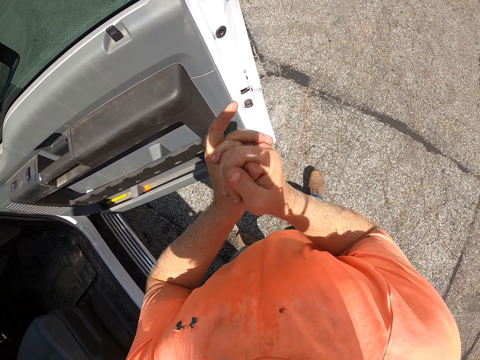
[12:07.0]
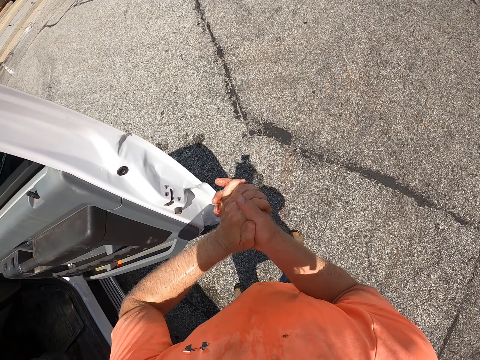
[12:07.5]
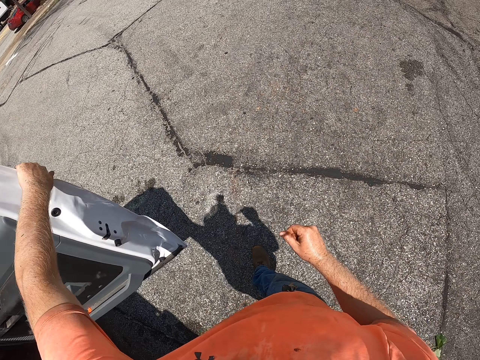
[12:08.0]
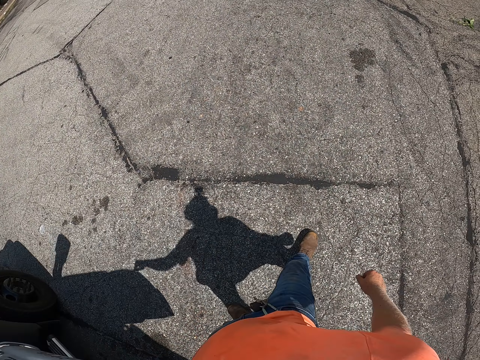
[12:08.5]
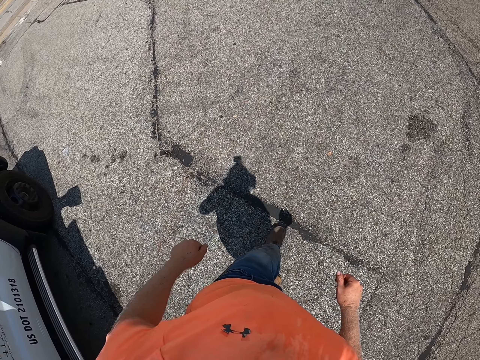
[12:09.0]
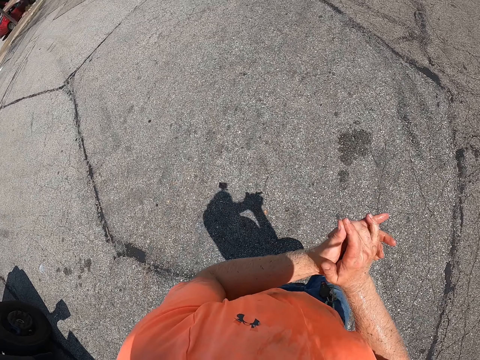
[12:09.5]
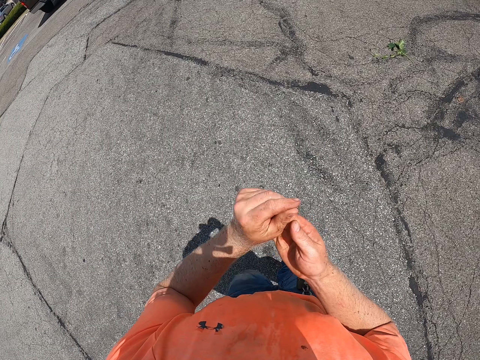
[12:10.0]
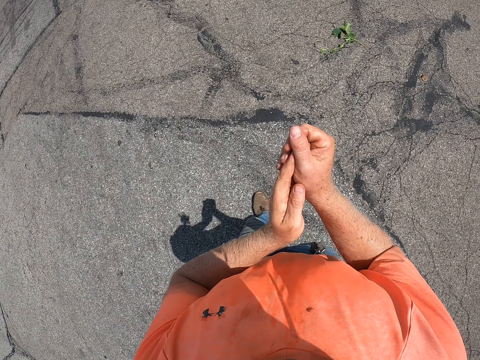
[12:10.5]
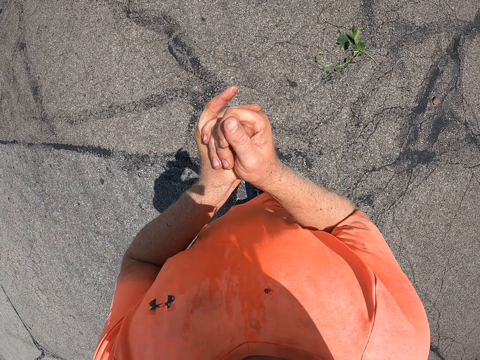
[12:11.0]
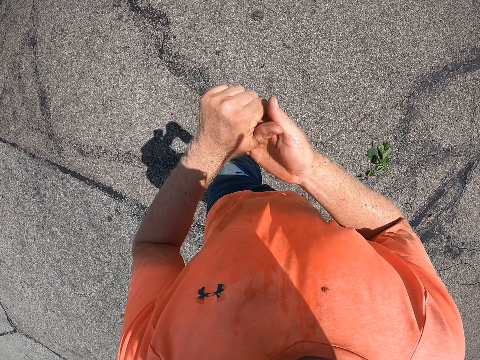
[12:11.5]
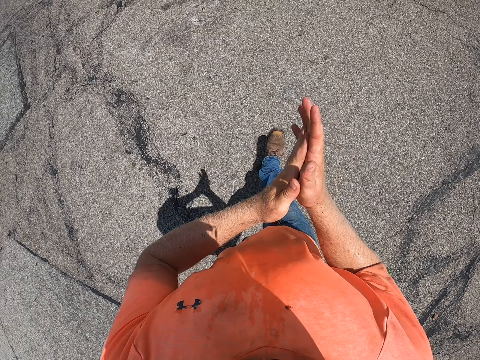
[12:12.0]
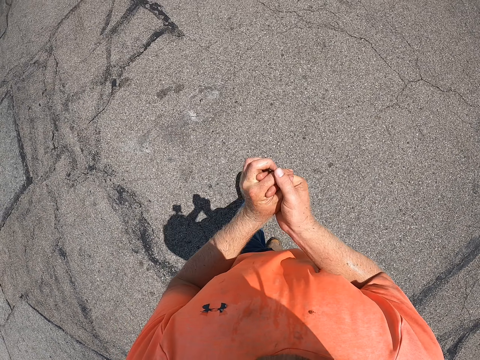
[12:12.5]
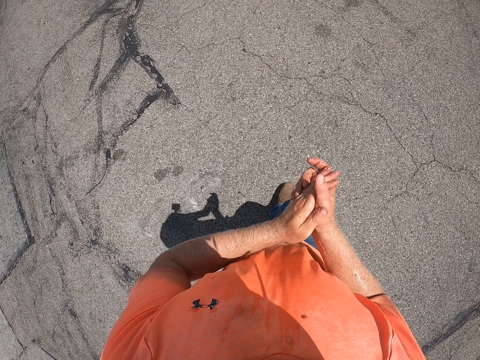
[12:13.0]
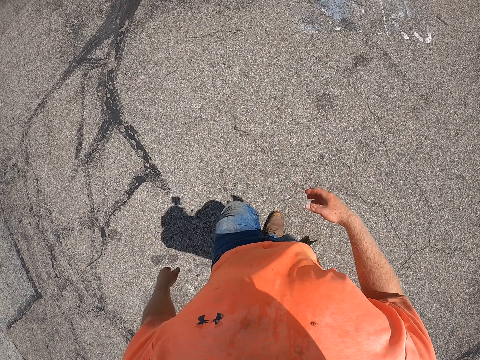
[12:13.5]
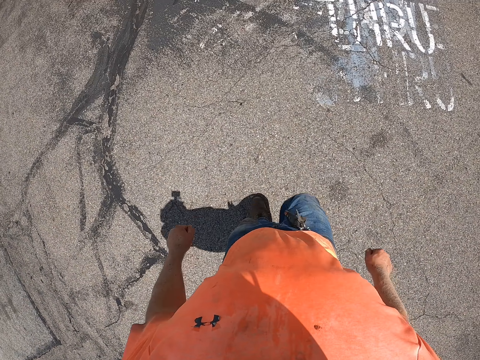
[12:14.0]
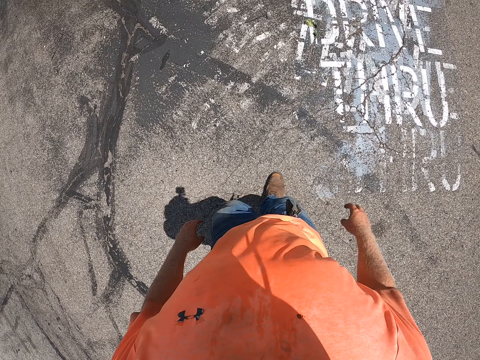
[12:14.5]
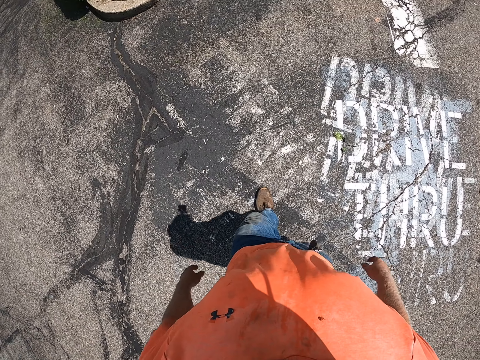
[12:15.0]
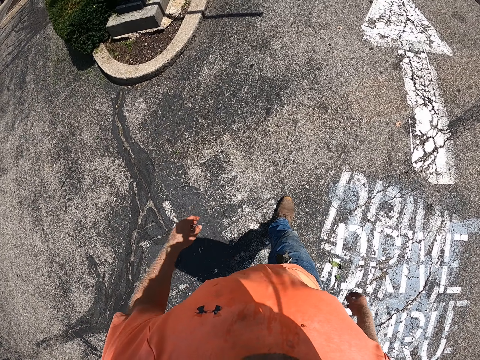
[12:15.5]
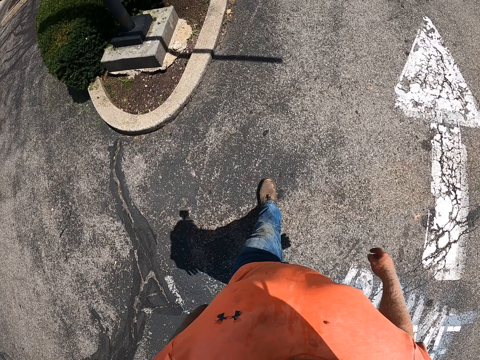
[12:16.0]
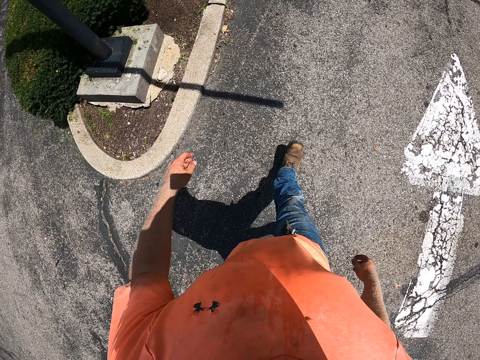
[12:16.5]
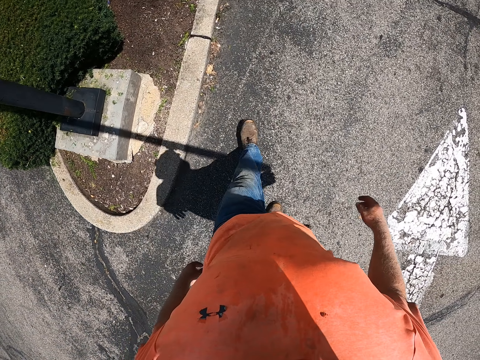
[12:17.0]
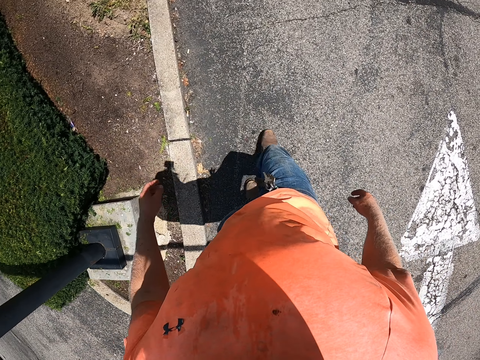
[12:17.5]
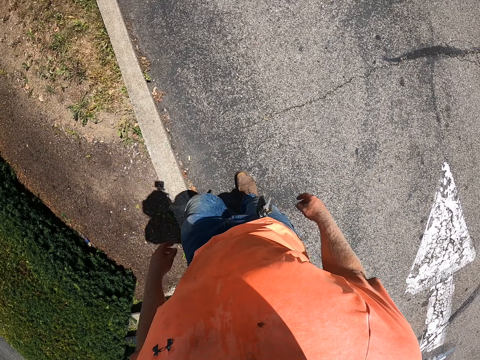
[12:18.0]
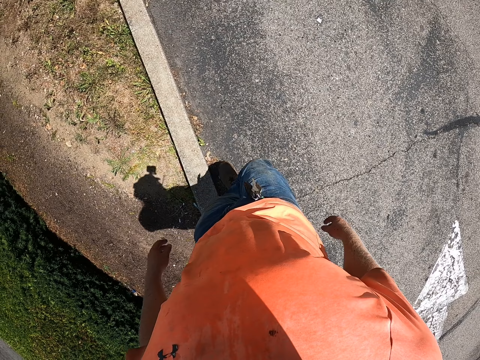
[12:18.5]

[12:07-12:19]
The camera wearer closes the door of the truck with his left hand. He walks. He rubs the sanitizer in both hands. He walks.

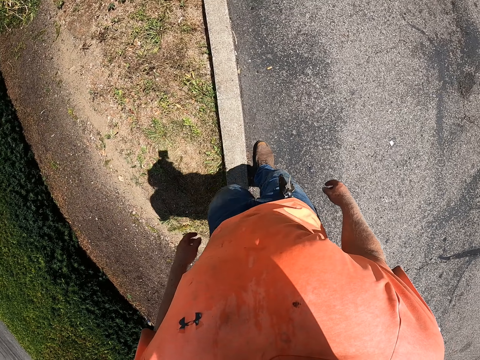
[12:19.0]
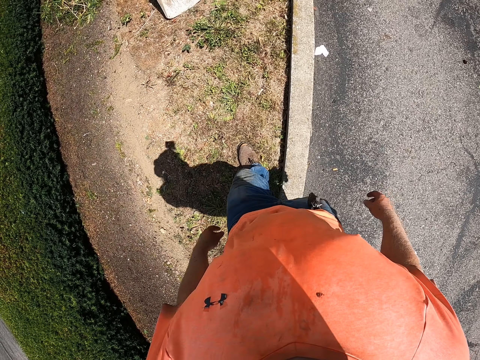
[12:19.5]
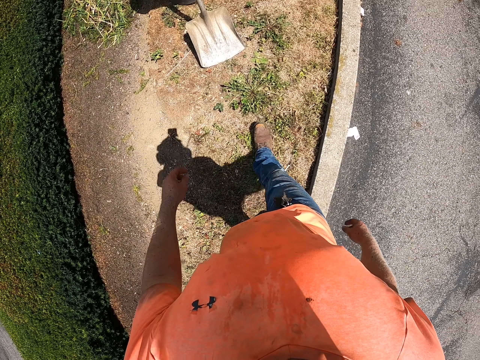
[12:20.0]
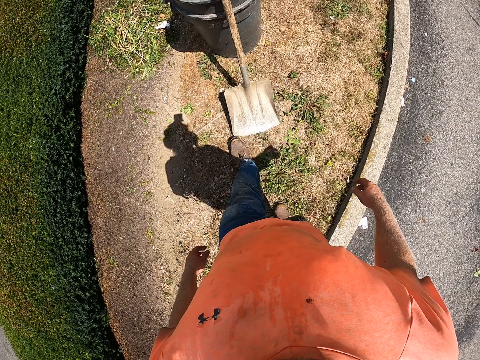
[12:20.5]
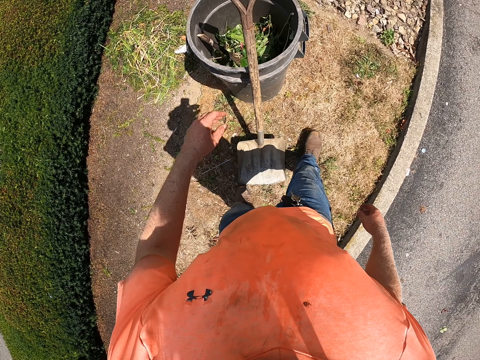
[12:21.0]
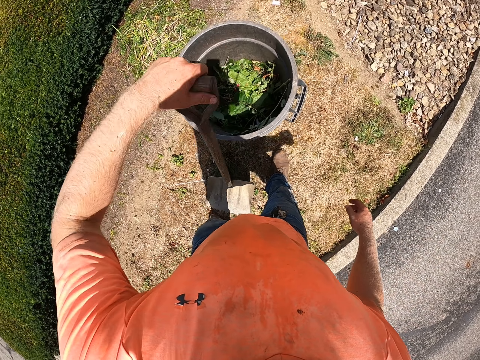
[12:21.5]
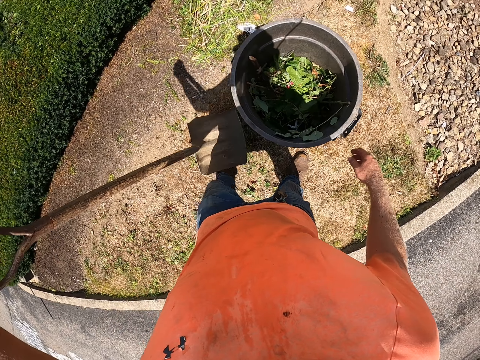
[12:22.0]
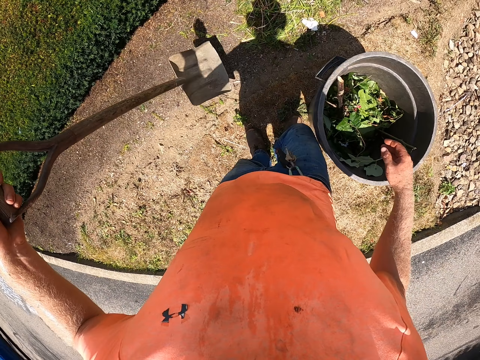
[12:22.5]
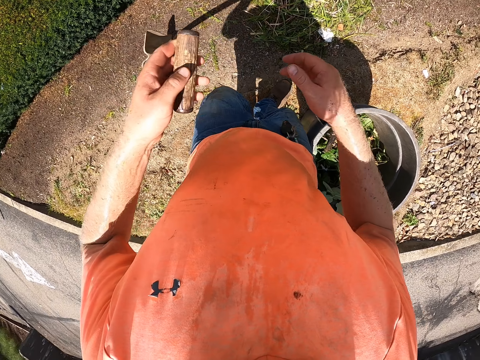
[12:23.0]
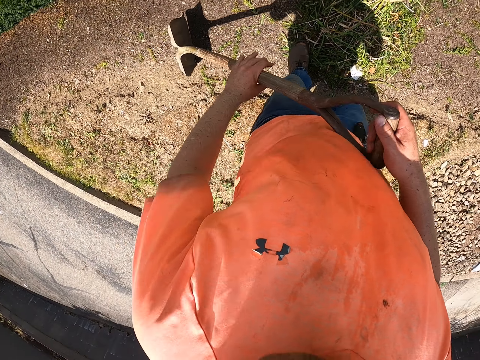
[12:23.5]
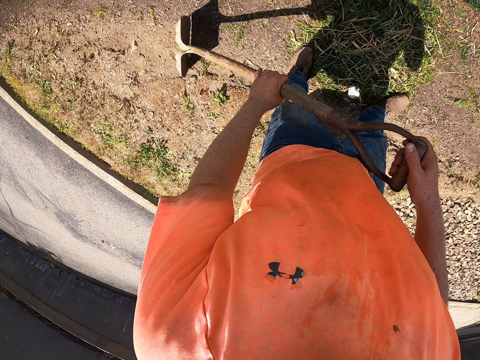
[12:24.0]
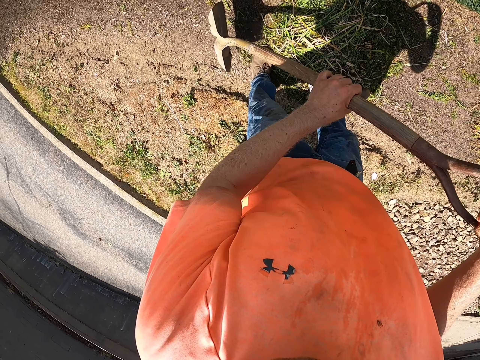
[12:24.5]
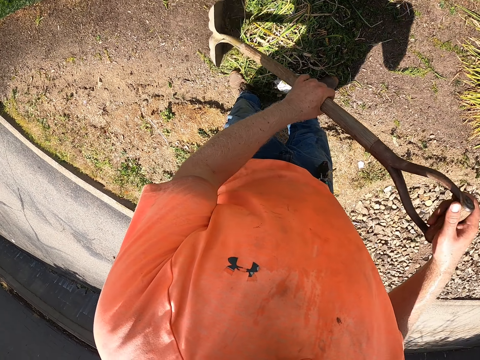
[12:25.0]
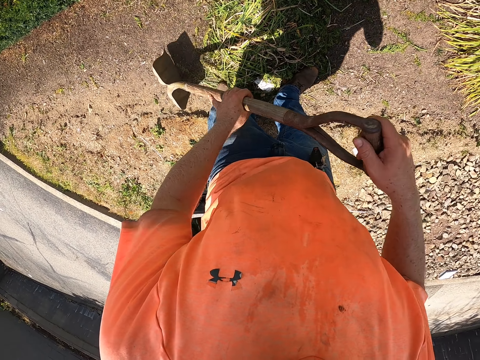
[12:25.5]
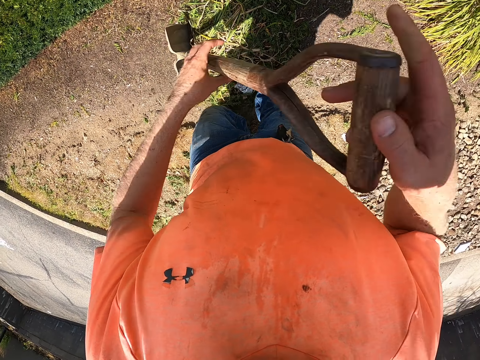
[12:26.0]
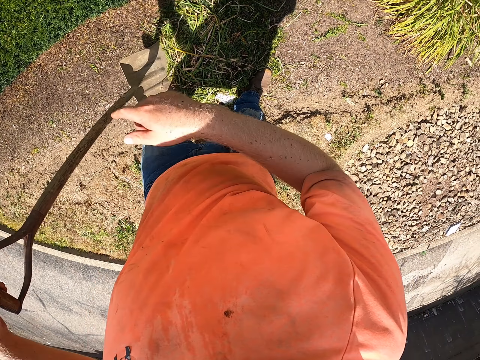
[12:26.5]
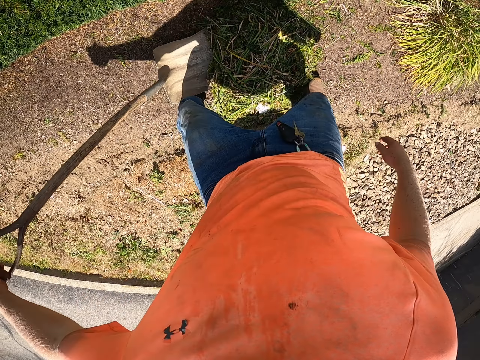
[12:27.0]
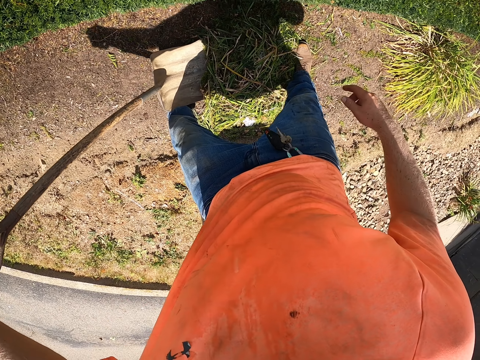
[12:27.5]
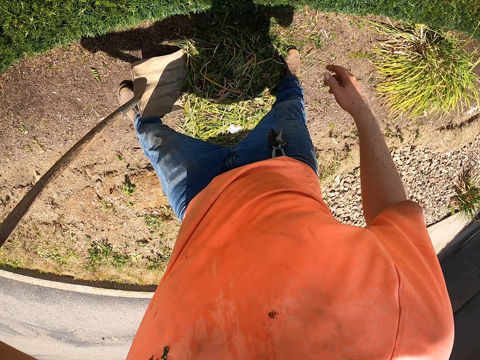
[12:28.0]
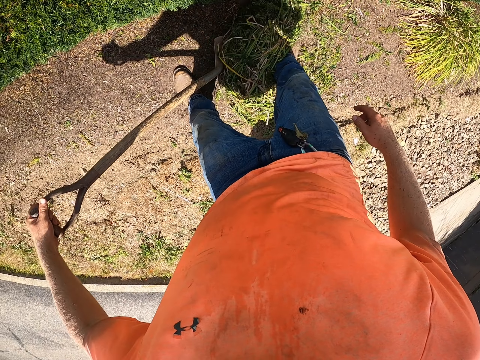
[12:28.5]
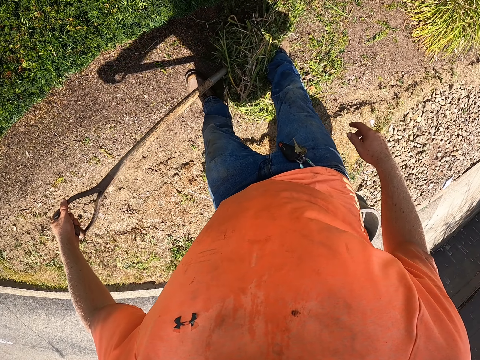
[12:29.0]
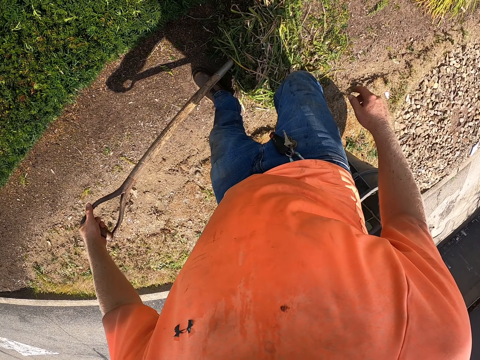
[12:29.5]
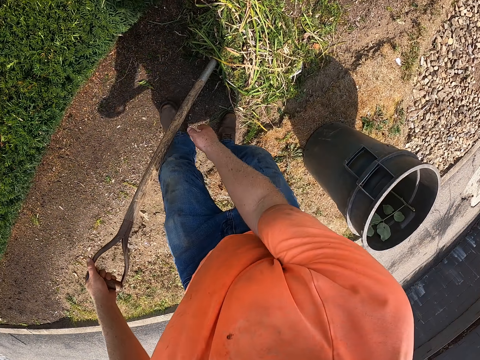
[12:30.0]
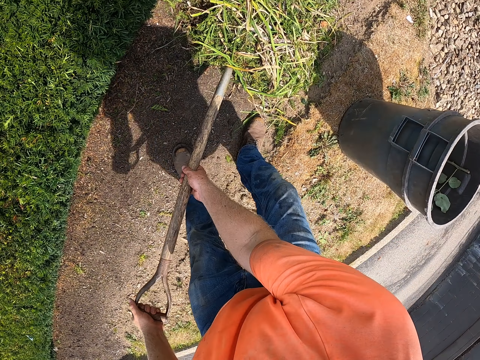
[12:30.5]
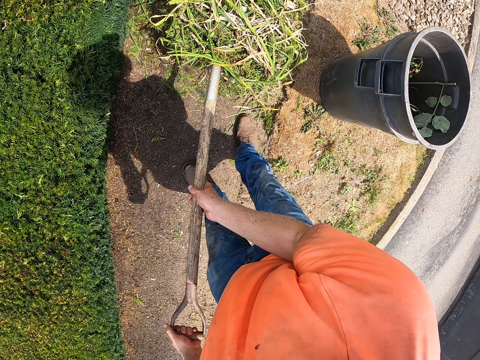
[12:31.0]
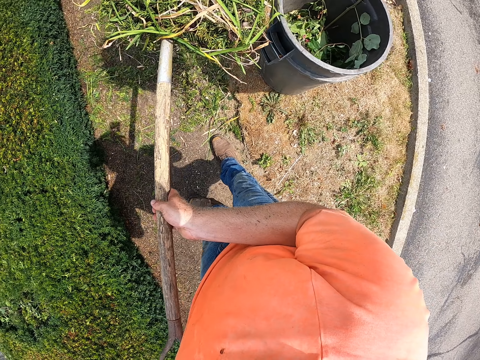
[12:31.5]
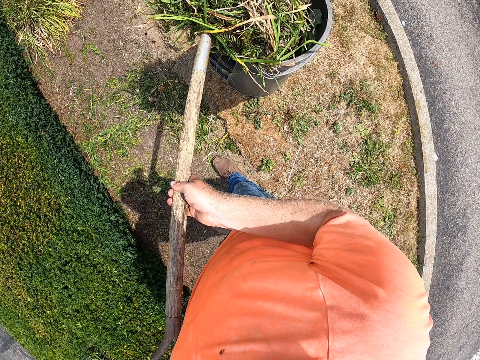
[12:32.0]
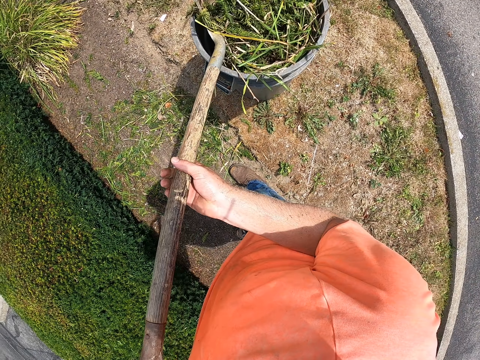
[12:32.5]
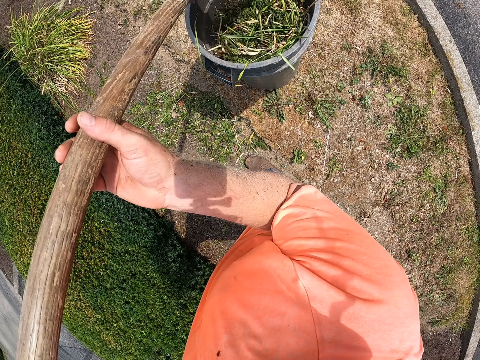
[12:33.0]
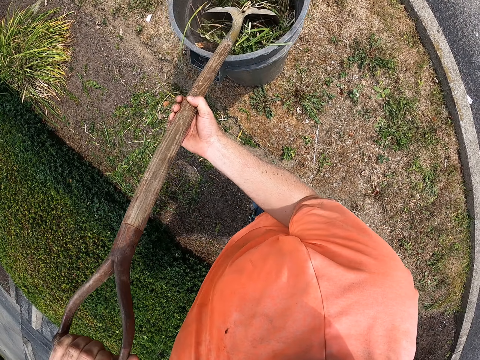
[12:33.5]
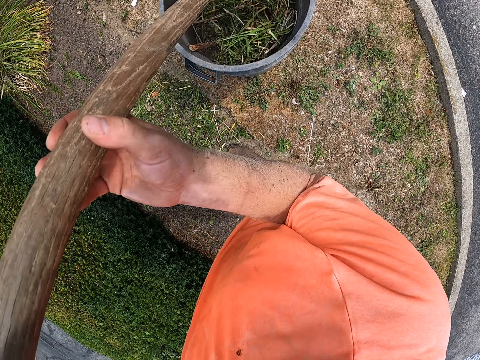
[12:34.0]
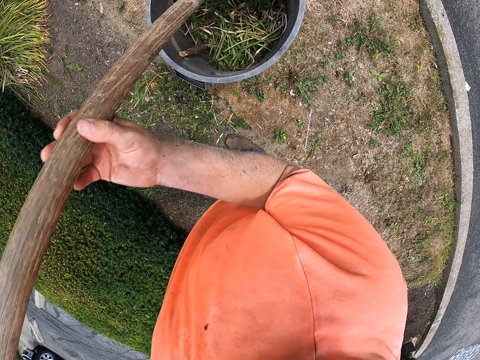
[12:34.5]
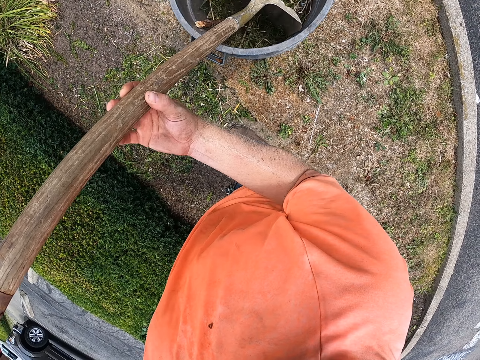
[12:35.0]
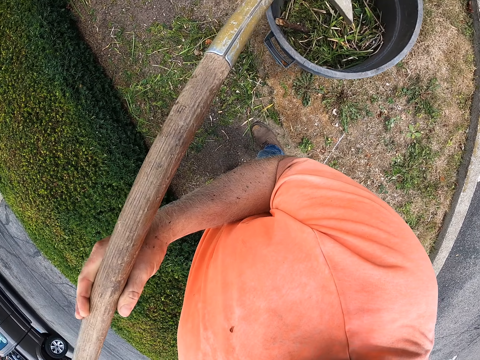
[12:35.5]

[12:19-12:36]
The camera wearer holds the shovel or spade with his left hand. He picks up the spade. He gathers leaves on the ground with the shovel in both hands. He holds the shovel with his left hand. He packs the leaves and dirt in the shovel in his left hand with his right foot. He lifts the leaves from the ground with the shovel in both hands. He holds the spade with both hands. He throws the leaves in the trashcan with the shovel in both hands. He pushes the leaves and dirt in the trashcan with the shovel in his right hand.
